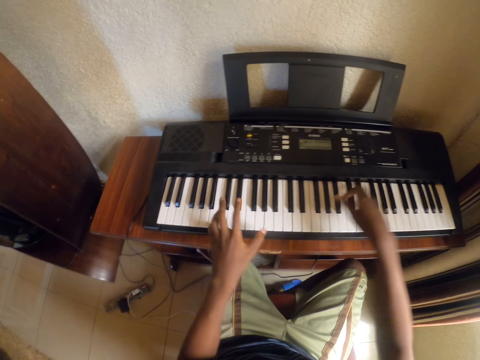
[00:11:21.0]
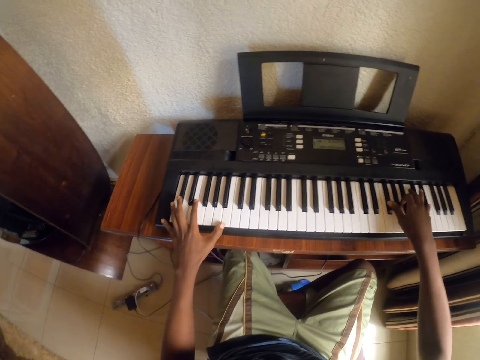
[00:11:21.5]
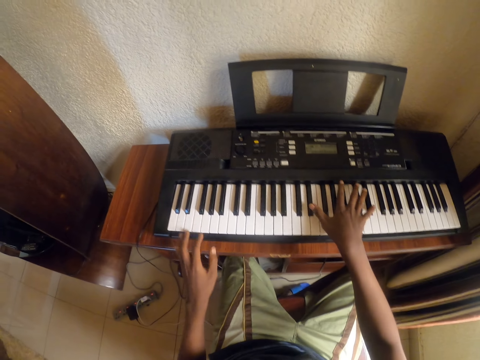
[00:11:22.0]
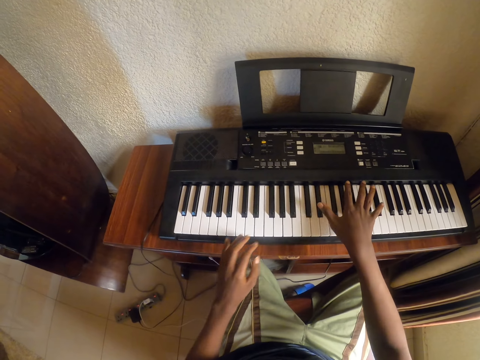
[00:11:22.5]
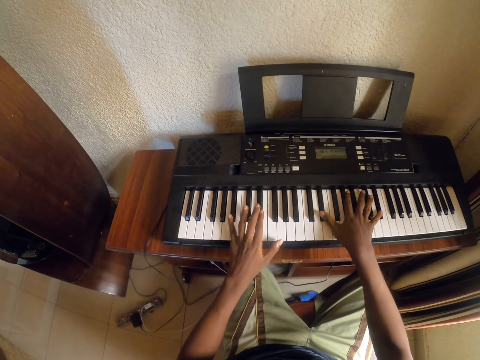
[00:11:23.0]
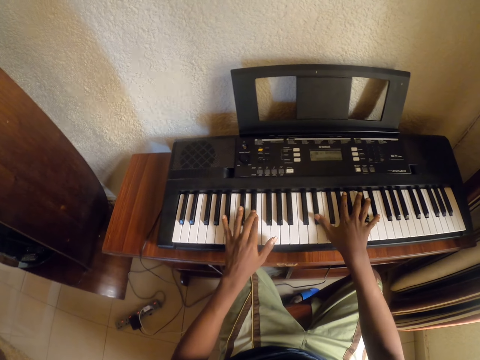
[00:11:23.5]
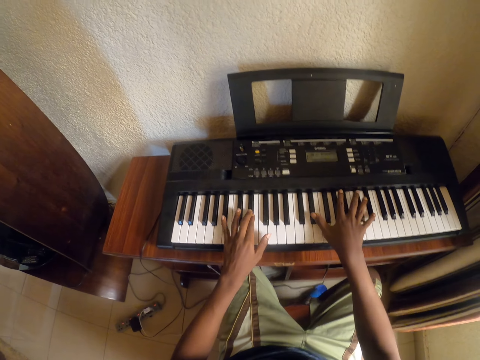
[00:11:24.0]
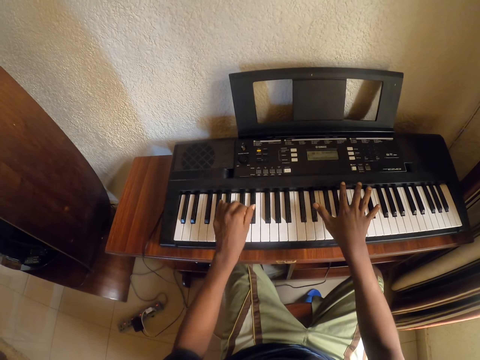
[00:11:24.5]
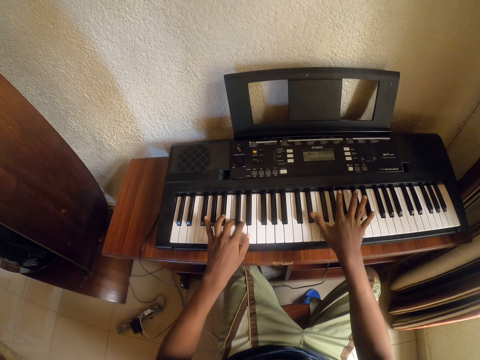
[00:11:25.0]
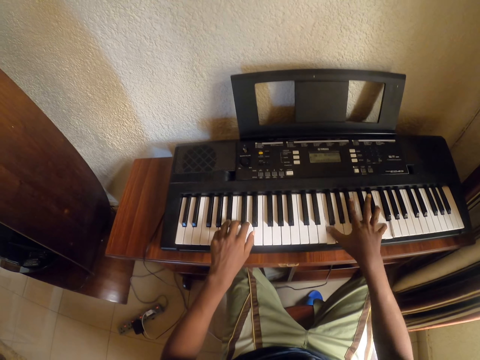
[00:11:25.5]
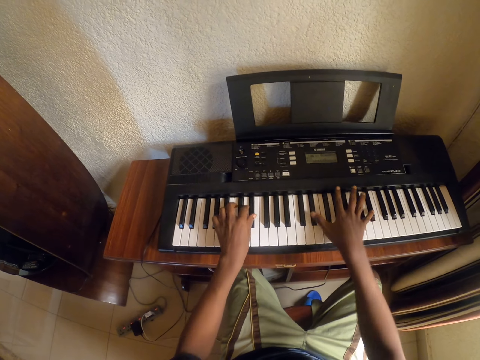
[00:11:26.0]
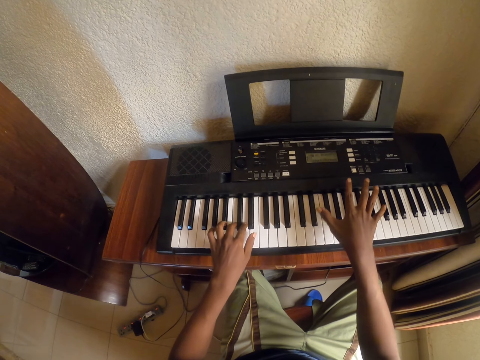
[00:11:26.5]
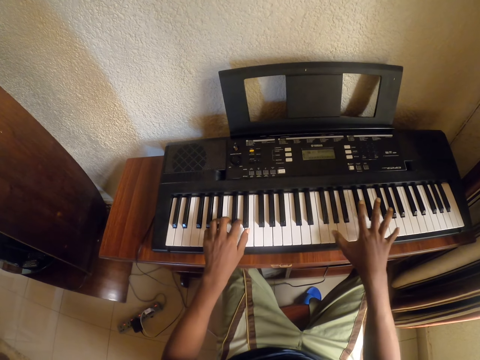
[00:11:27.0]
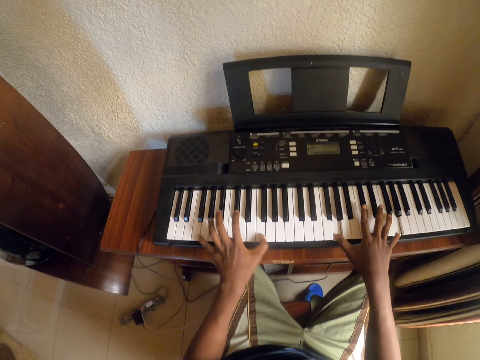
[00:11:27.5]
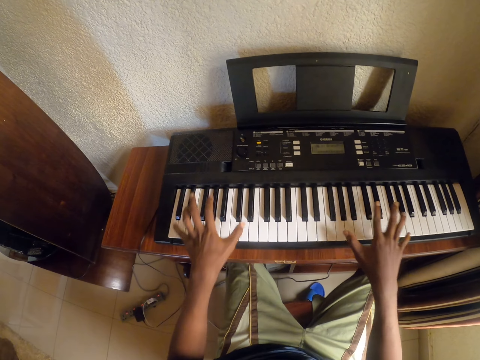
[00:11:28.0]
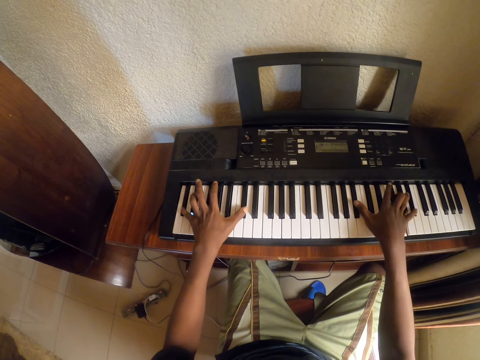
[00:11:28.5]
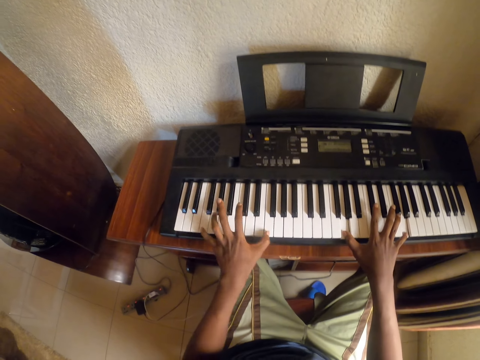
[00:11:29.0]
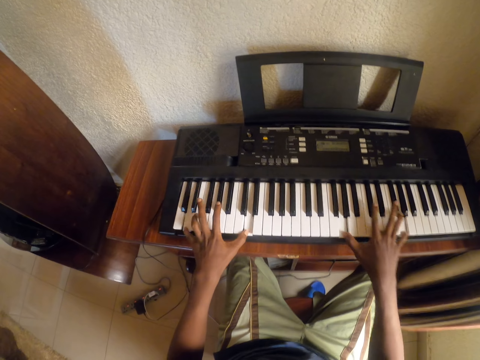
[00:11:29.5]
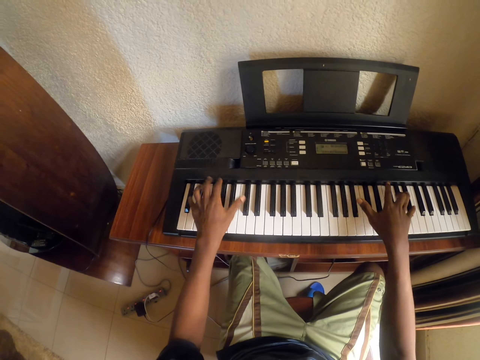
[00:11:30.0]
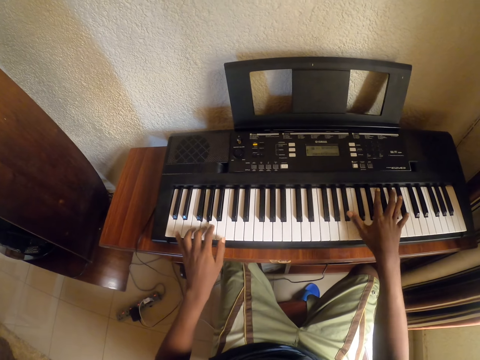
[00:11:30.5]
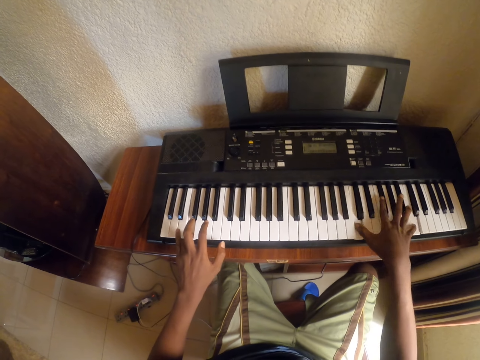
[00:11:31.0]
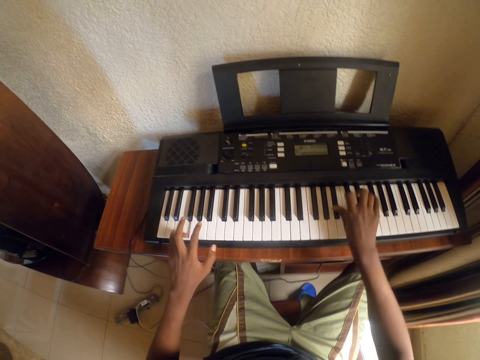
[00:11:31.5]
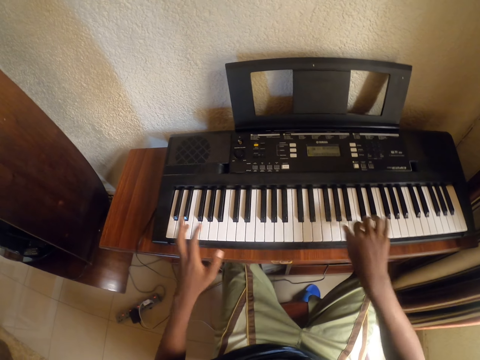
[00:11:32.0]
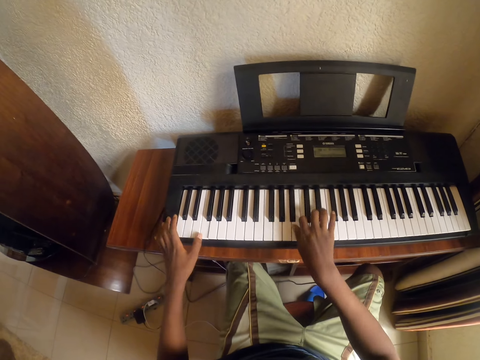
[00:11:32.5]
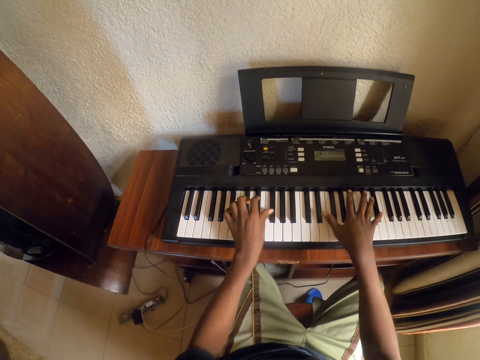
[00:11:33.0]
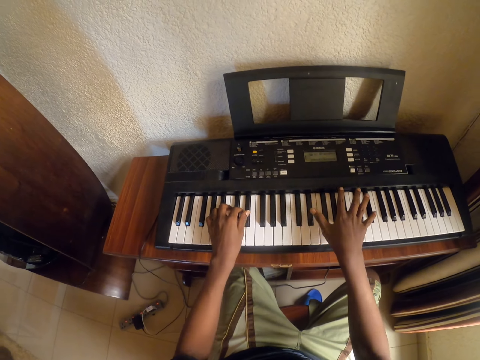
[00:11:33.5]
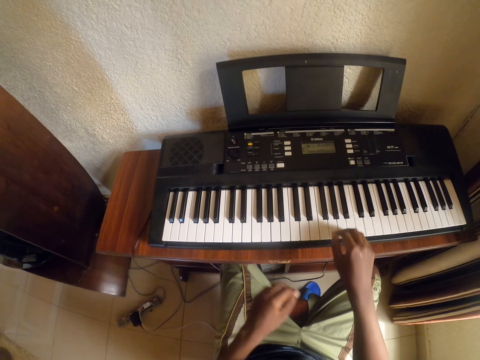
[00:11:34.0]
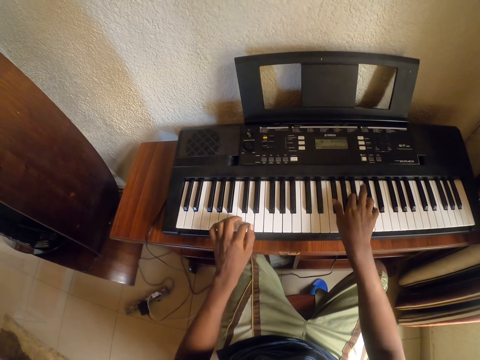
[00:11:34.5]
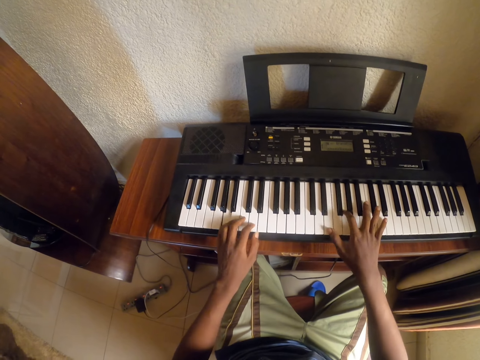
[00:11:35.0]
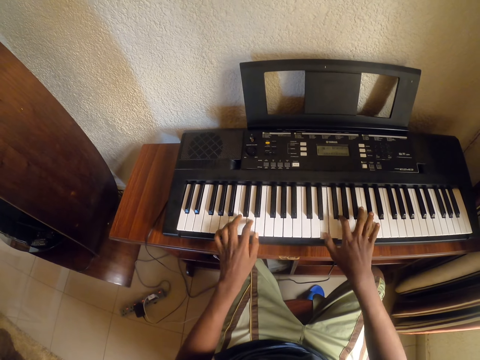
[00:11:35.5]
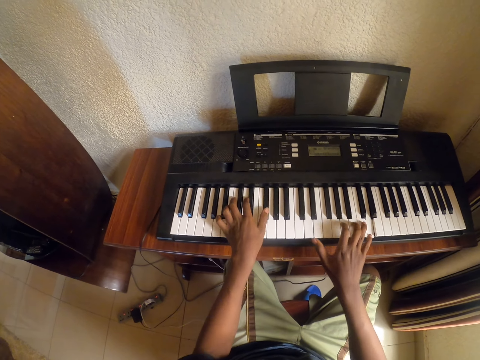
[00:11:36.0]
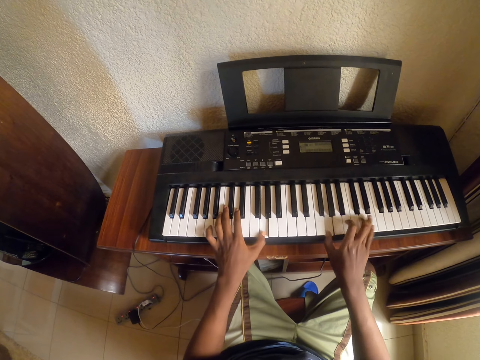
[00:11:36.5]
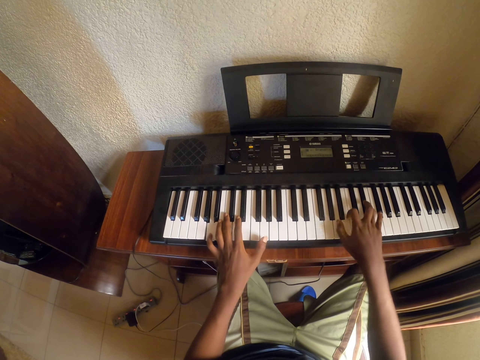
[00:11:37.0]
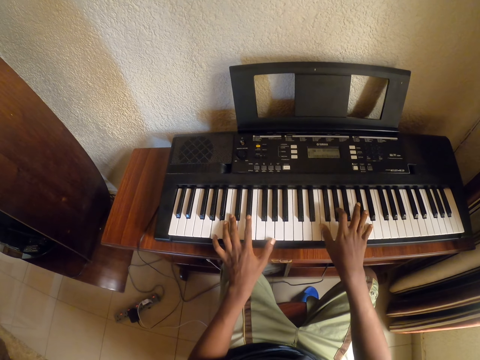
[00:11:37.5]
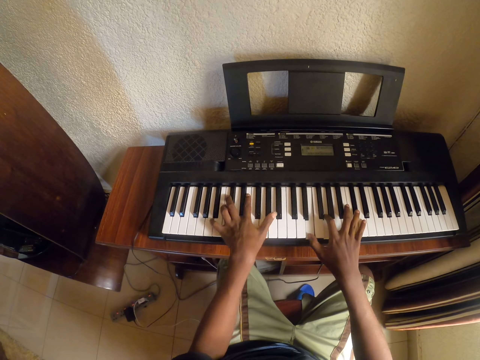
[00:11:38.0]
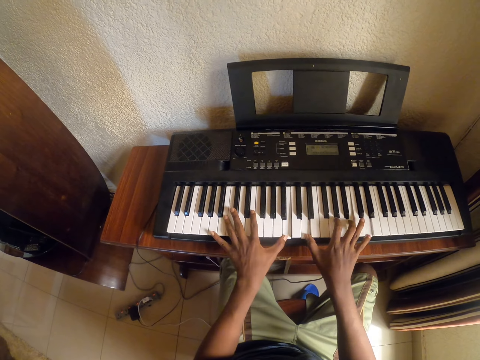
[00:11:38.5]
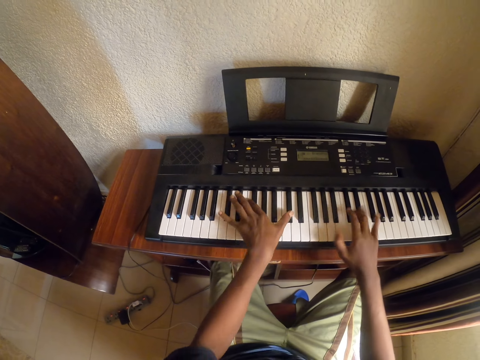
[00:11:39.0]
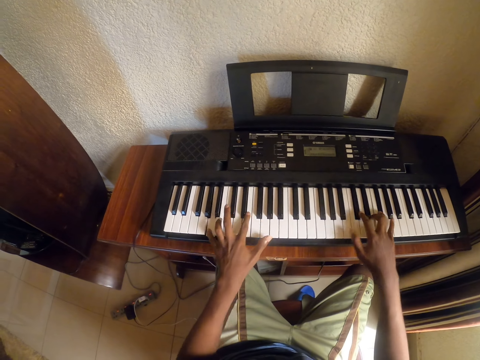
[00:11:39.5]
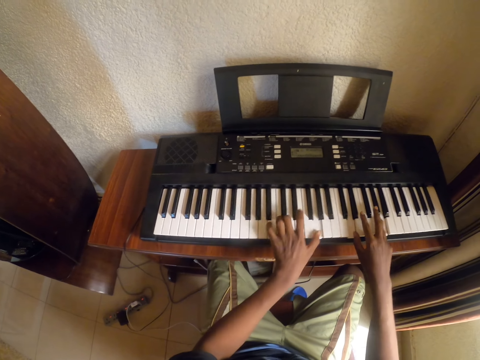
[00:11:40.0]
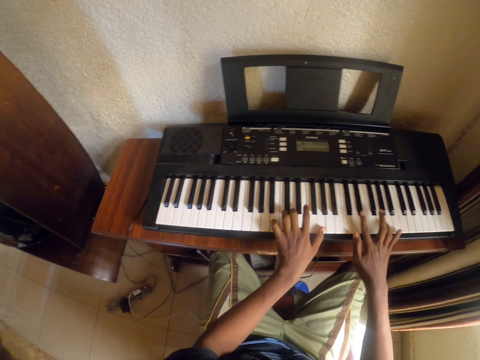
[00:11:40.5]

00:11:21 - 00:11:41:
The camera wearer removes his left hand from the piano. He plays the piano with both hands. He removes his left hand from the piano. He plays the piano with both hands.

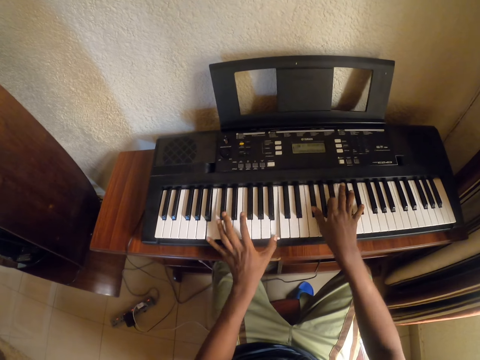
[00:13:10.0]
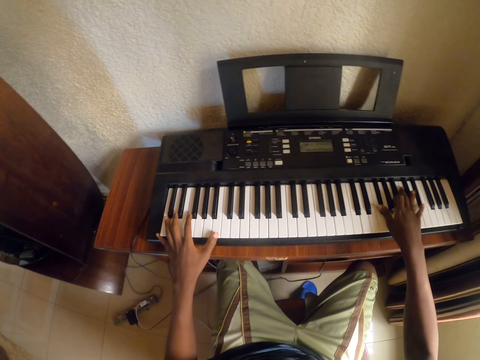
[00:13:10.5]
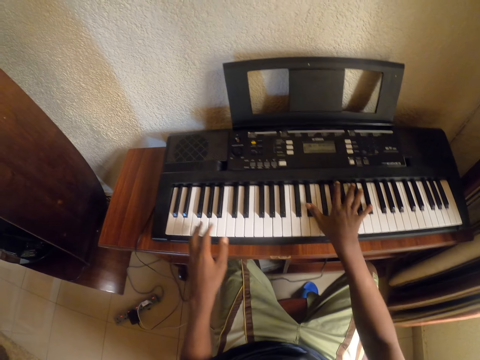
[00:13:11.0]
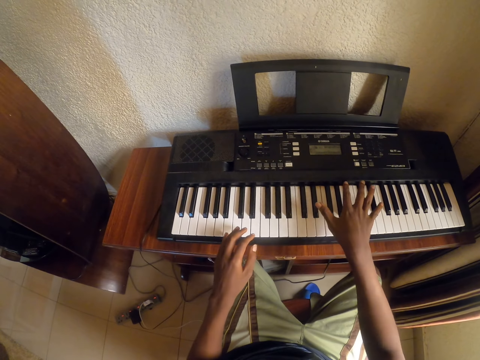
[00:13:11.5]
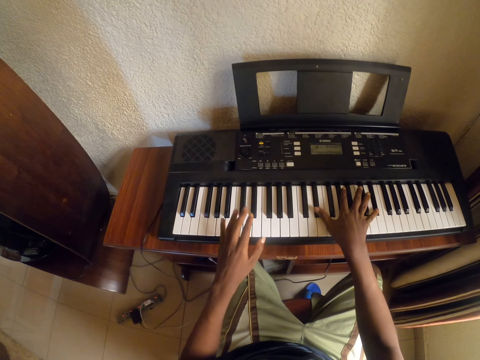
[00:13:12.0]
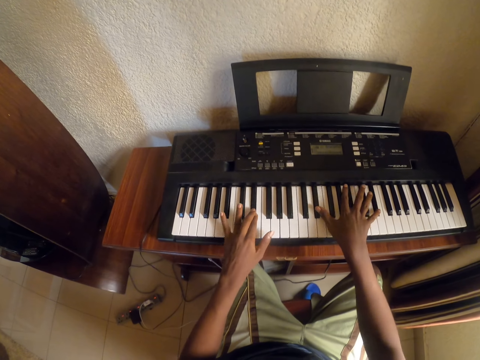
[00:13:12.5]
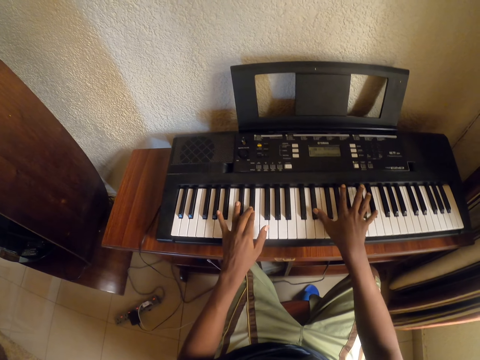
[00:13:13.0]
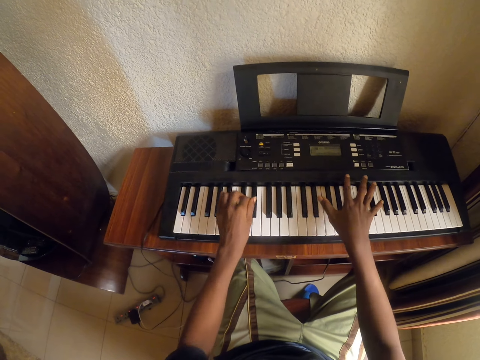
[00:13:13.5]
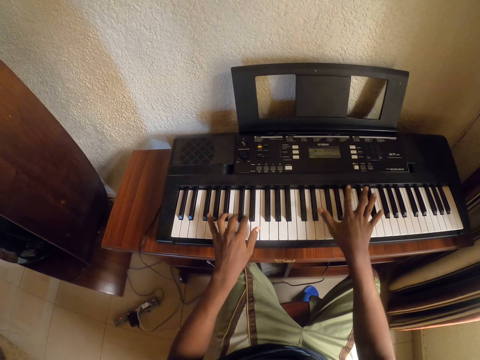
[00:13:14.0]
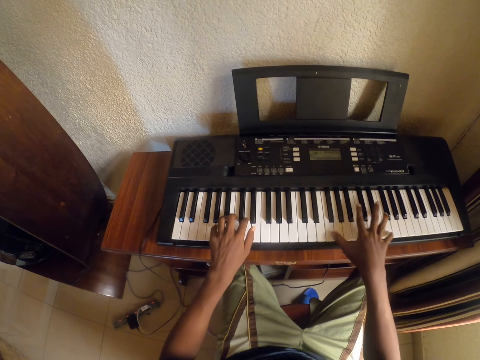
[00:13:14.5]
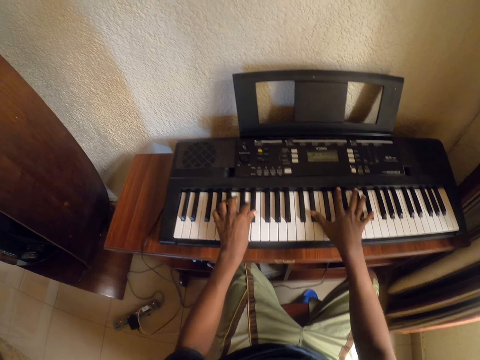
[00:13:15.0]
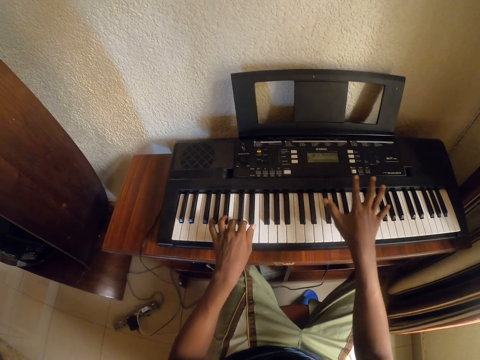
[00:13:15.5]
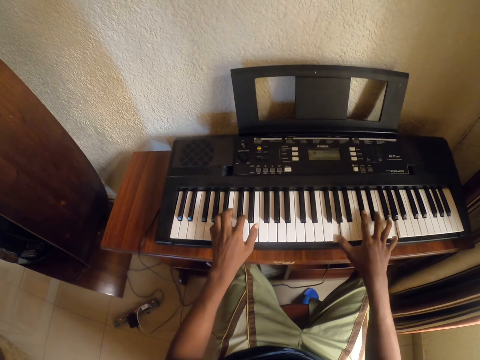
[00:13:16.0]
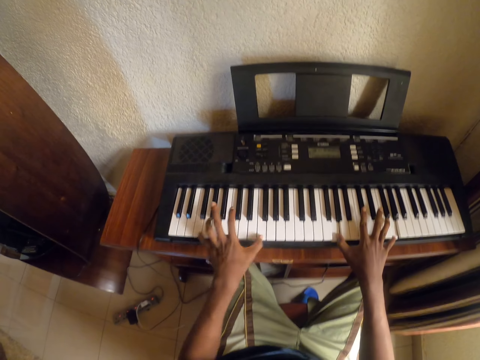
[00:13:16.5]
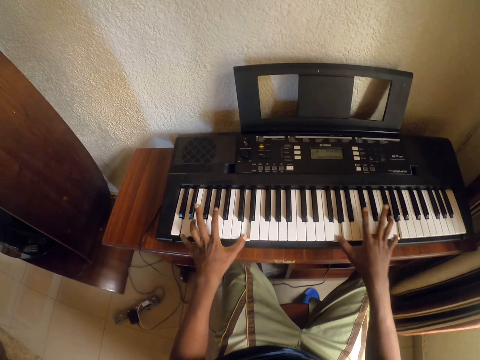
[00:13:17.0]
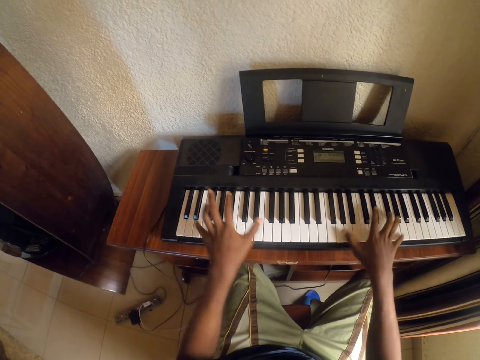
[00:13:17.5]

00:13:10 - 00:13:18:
The camera wearer plays the piano with his right hand. He plays the piano with both hands.
